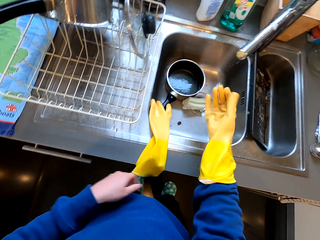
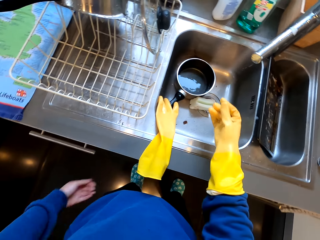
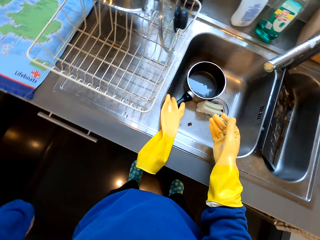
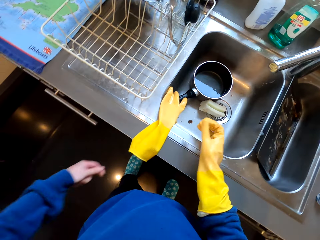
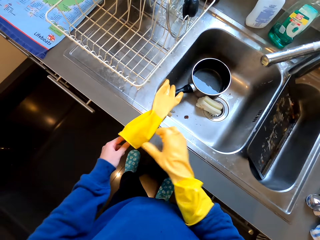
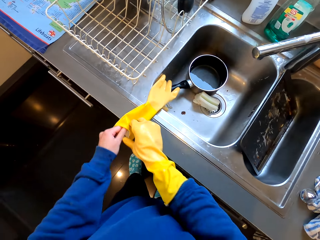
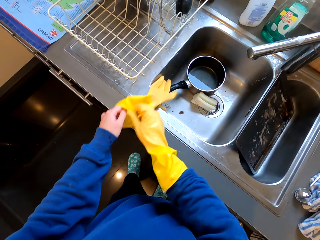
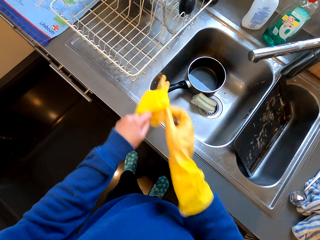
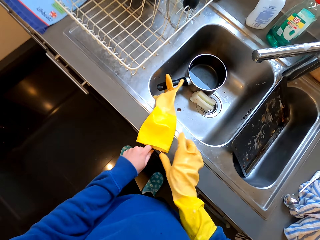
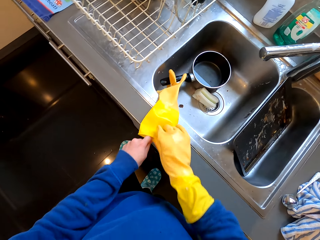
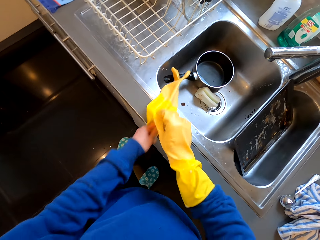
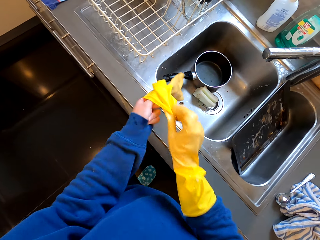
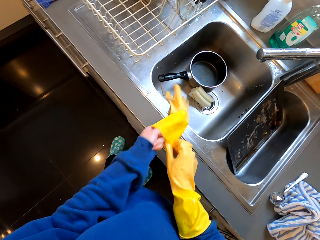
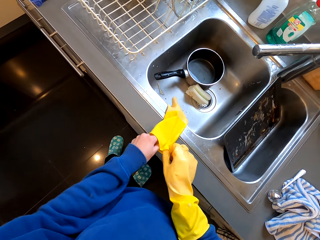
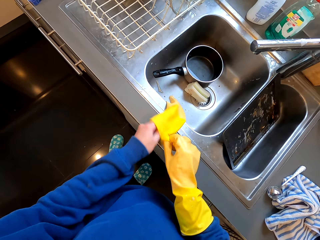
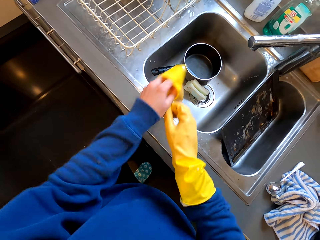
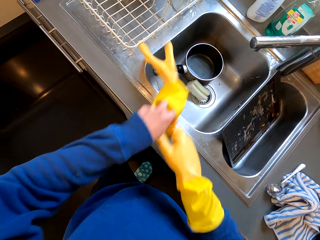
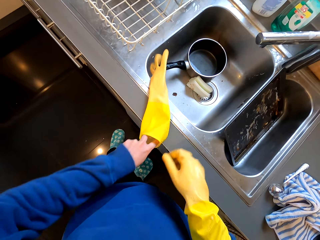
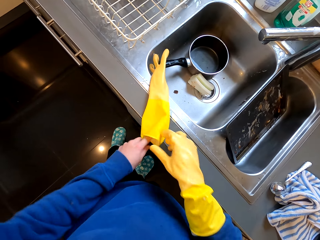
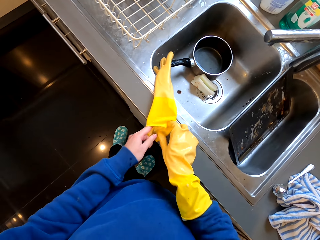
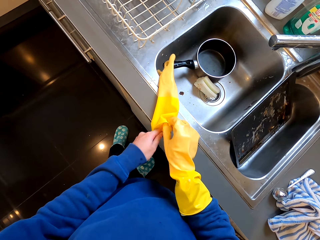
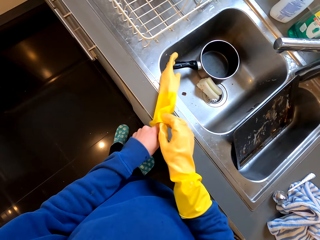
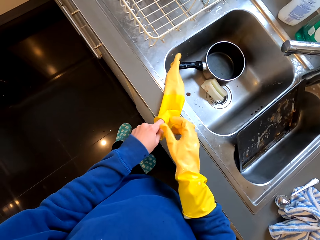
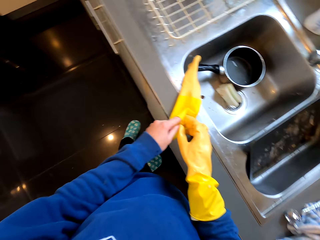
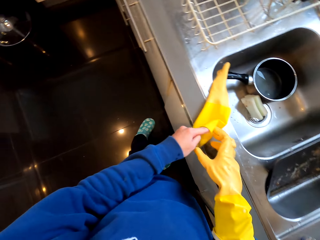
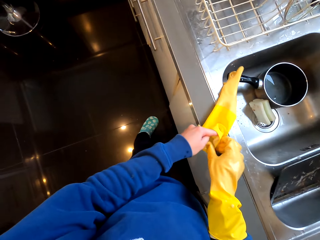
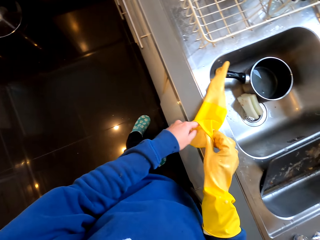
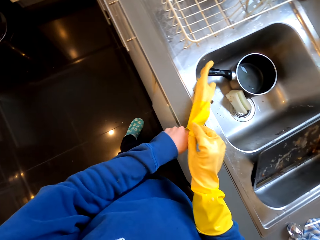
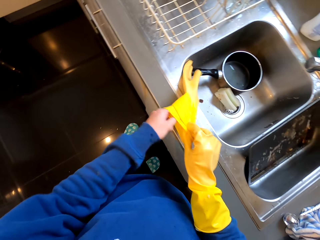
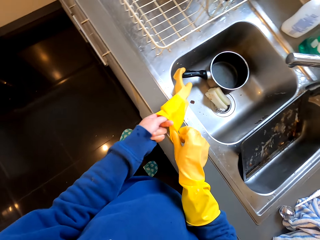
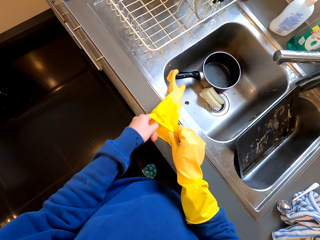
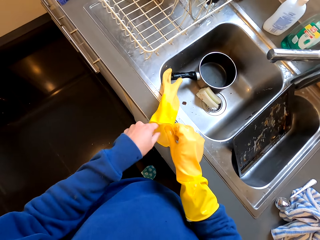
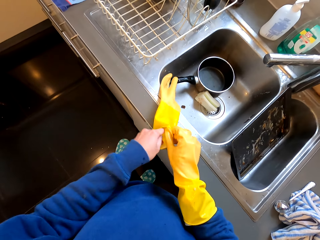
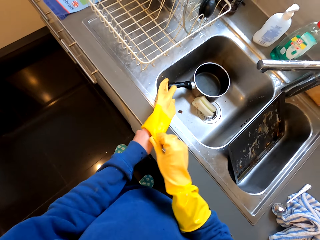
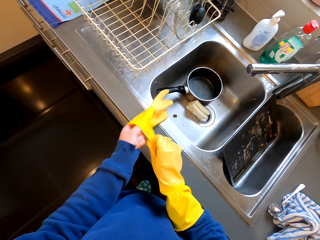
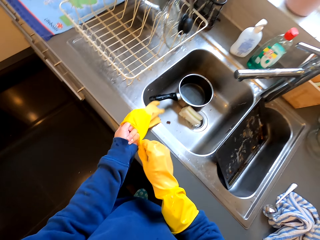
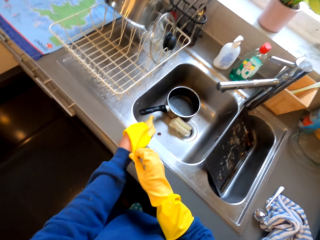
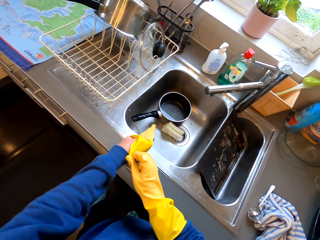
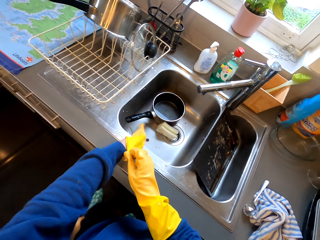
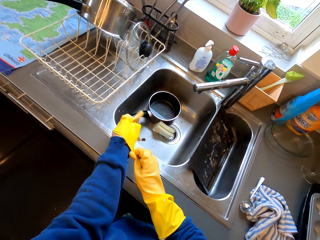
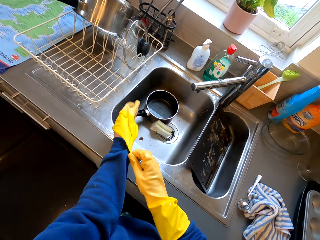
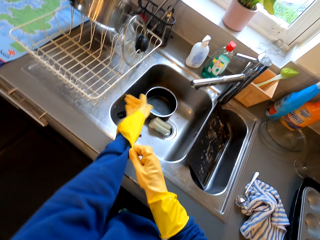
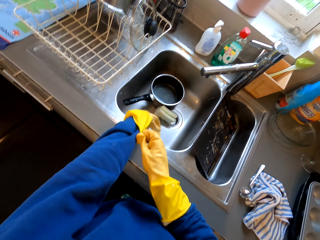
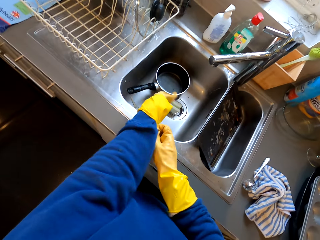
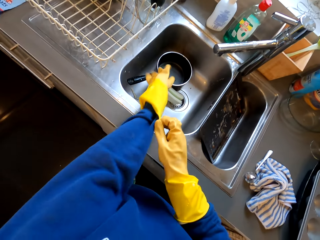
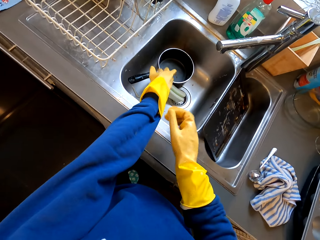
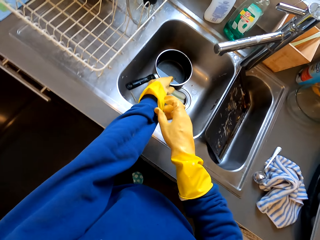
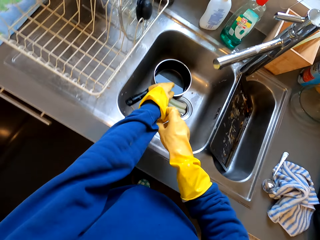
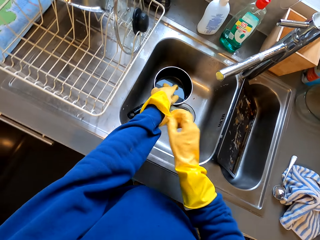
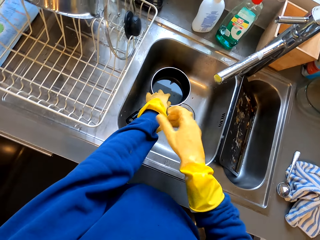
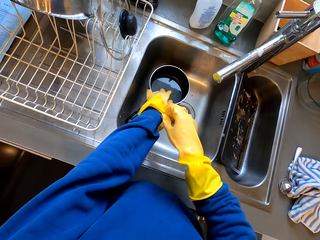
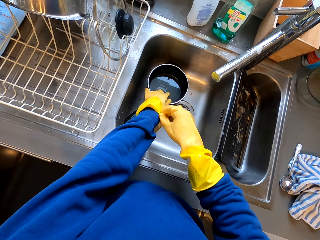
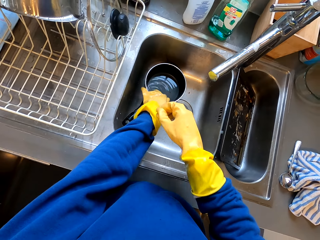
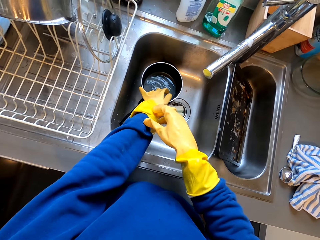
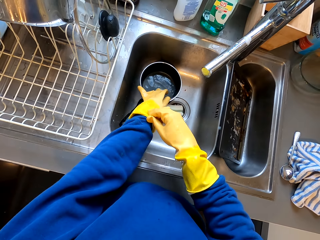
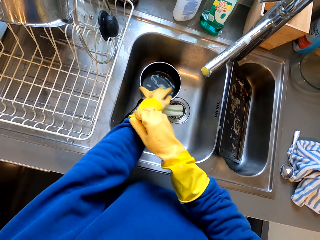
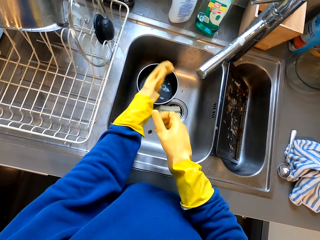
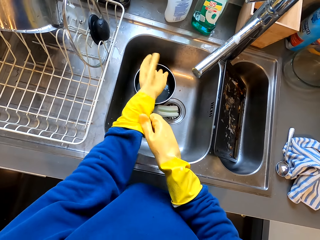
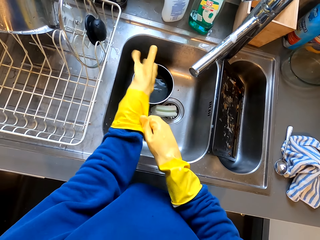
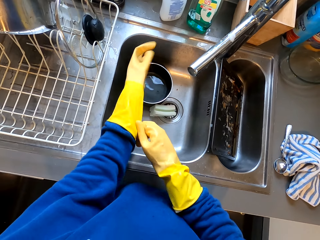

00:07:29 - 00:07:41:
The camera wearer picks up a sponge with the left hand.

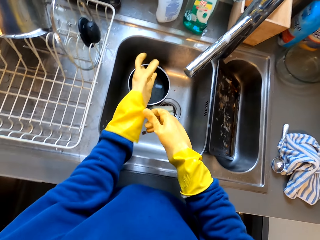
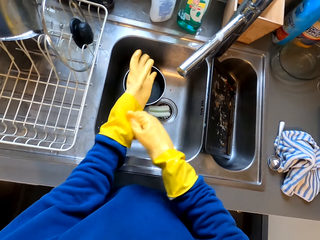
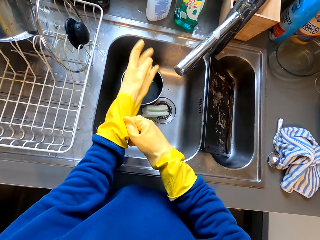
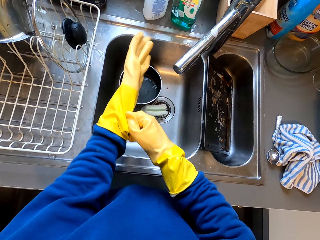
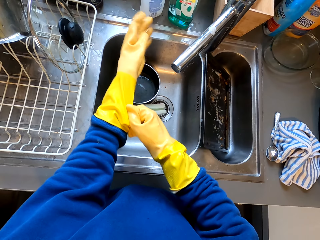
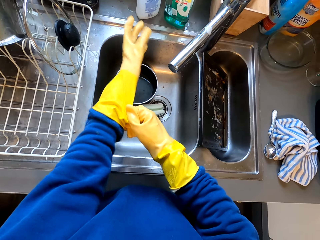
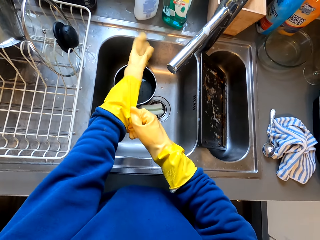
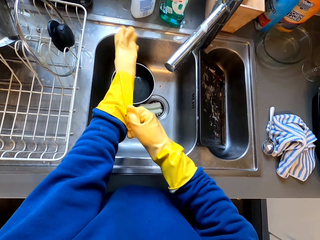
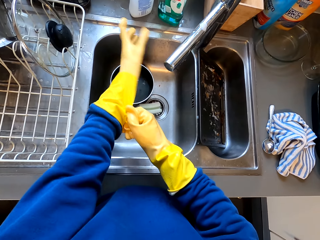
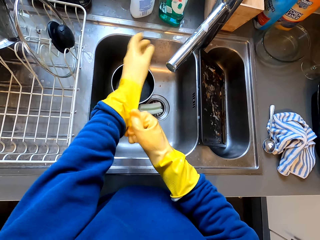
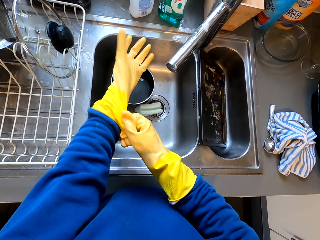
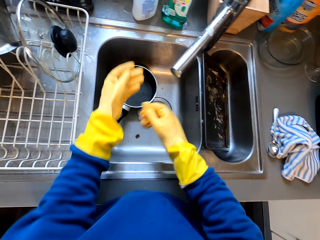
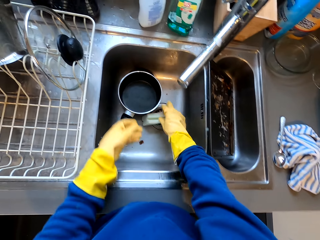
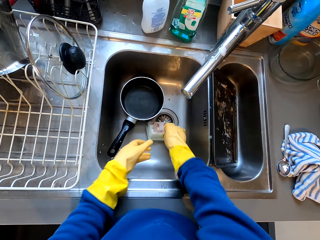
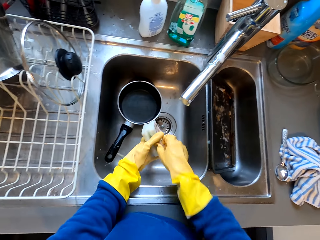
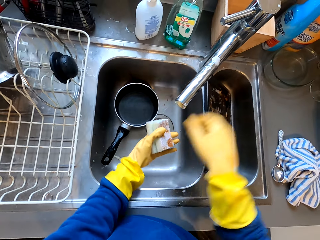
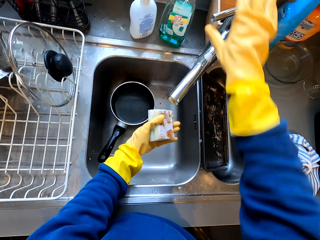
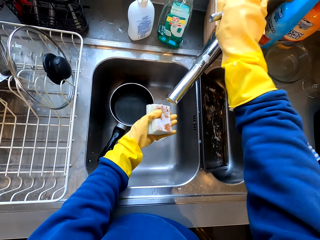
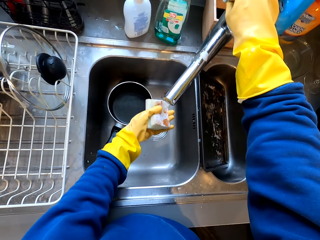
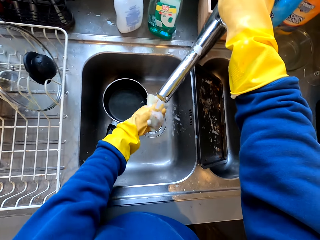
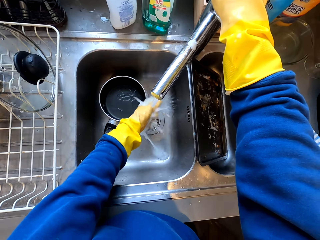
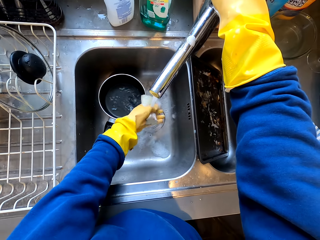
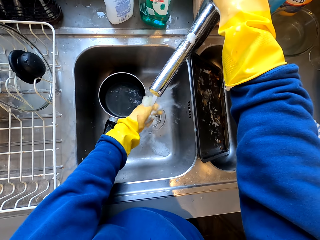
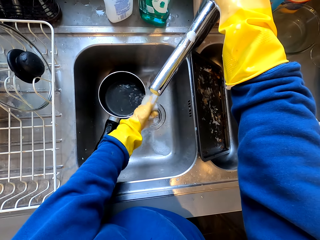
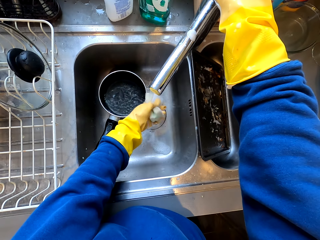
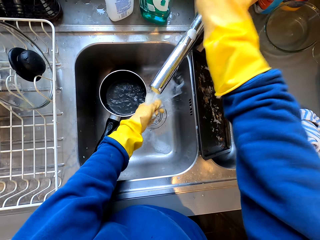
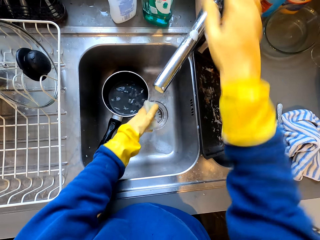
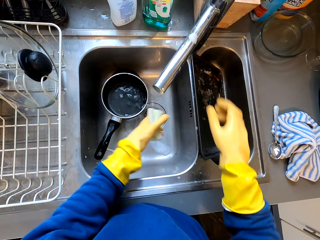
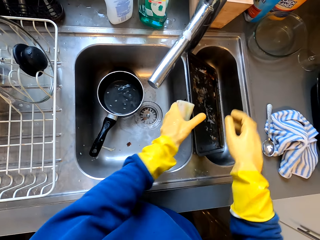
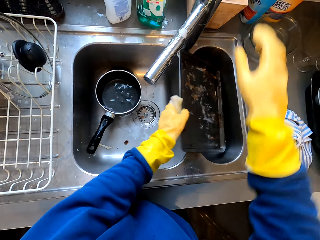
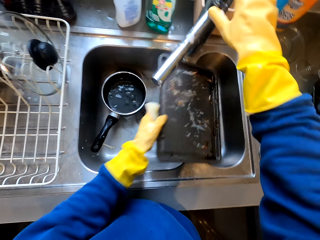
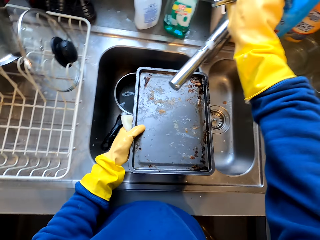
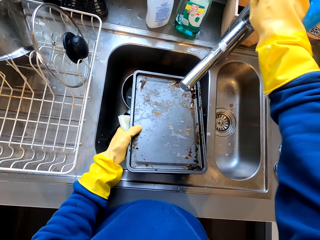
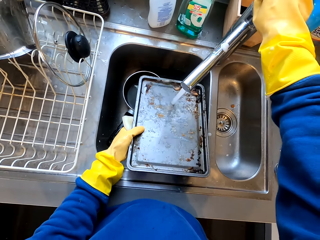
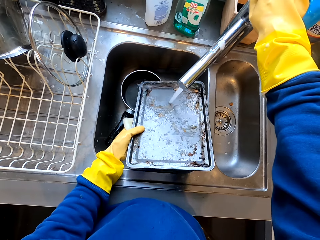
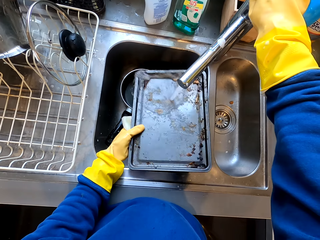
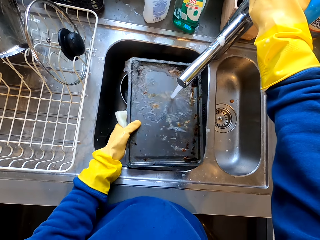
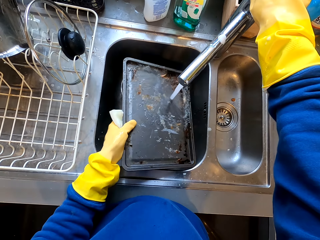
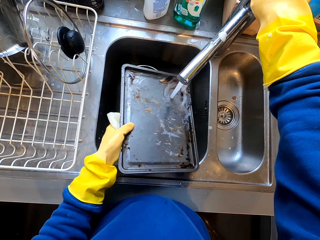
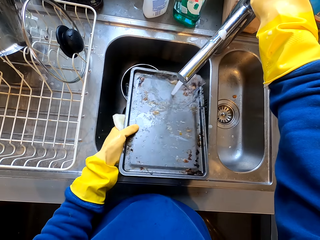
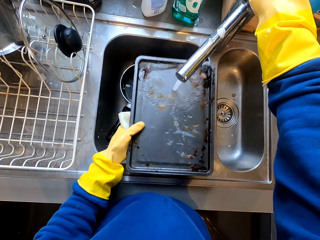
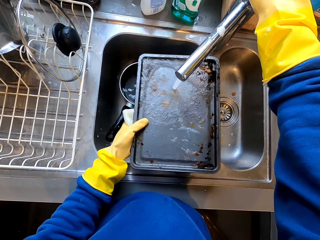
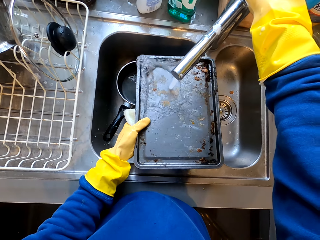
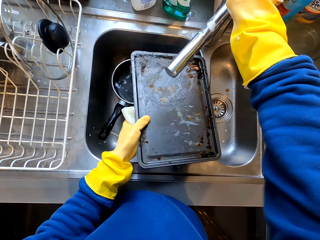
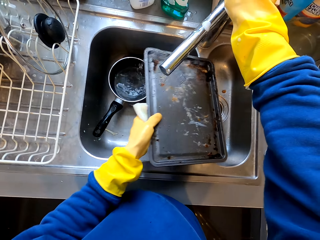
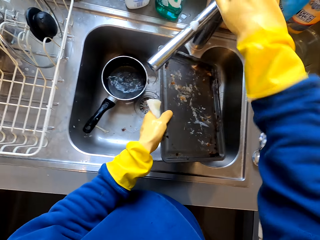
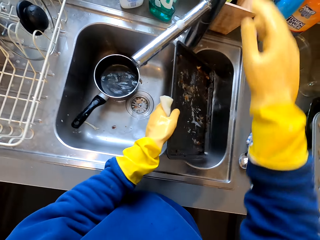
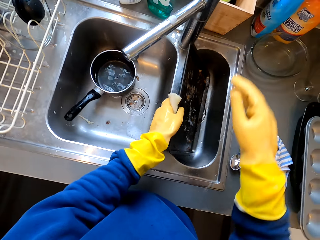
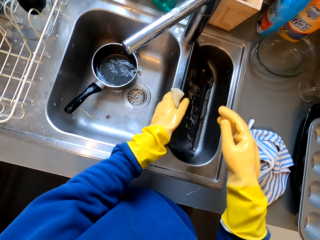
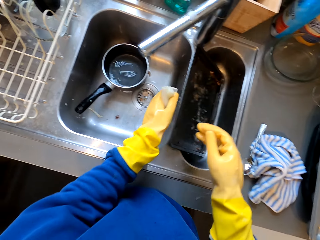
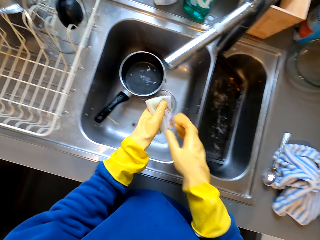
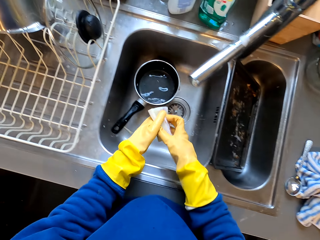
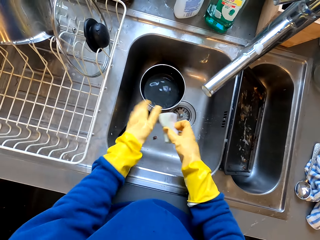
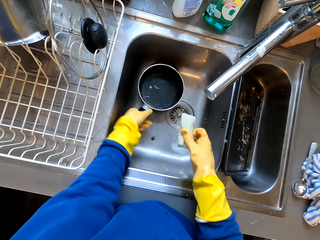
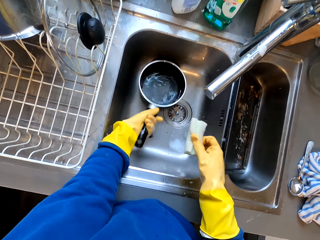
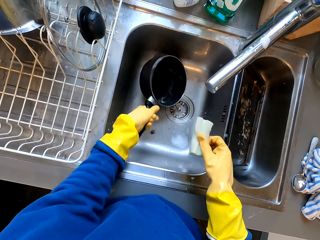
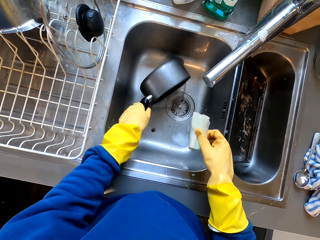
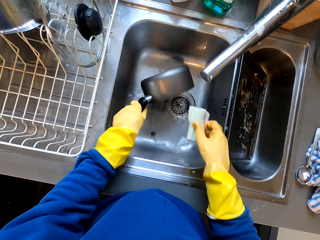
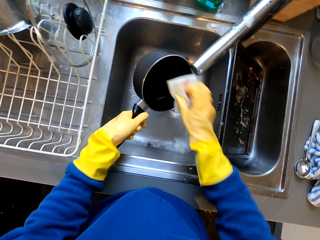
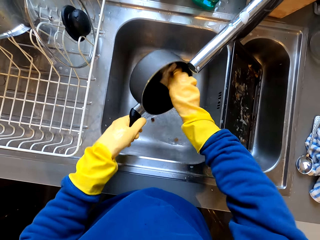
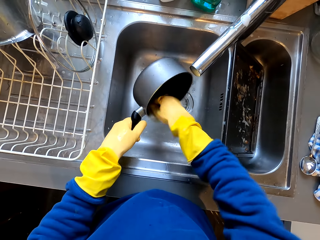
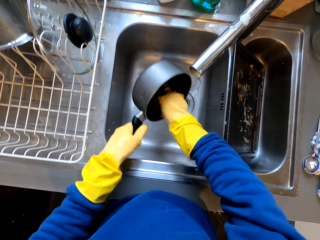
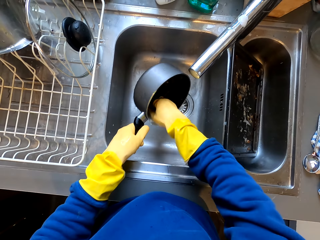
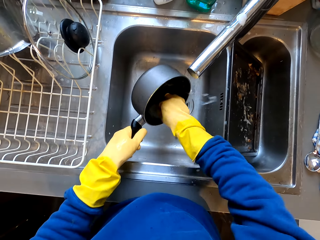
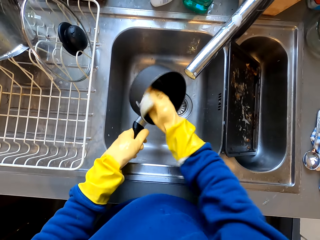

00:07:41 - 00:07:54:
The camera wearer turns on the tap. They wash the sponge and turn off the tap. They hold the tap with the right hand. They take a tray, turn on the tap and wash the tray. They hold the tray with the left hand and hold the tap with the right hand. They turn off the tap and put the tray aside. They hold the tap with the right hand again. They pour water in the pan into the sink. They wash the pan with the sponge.
